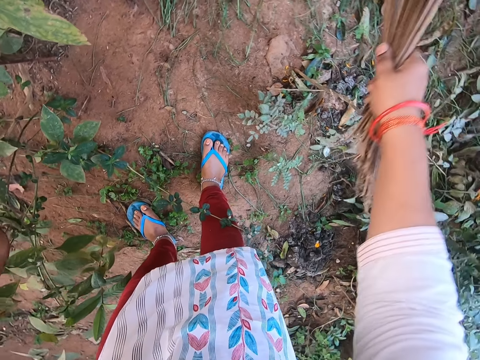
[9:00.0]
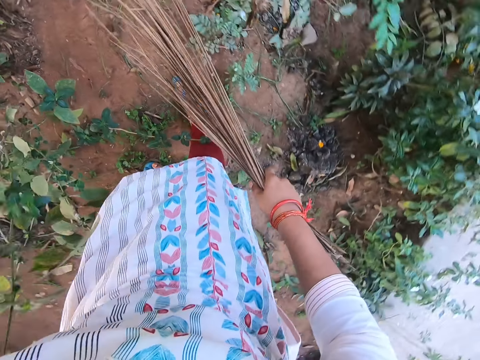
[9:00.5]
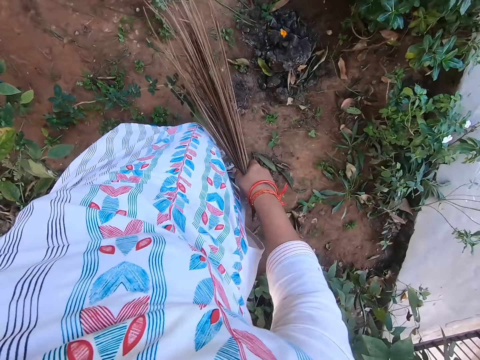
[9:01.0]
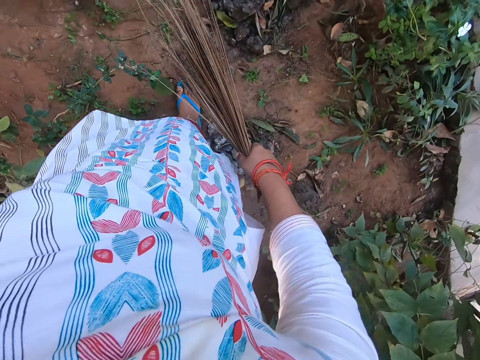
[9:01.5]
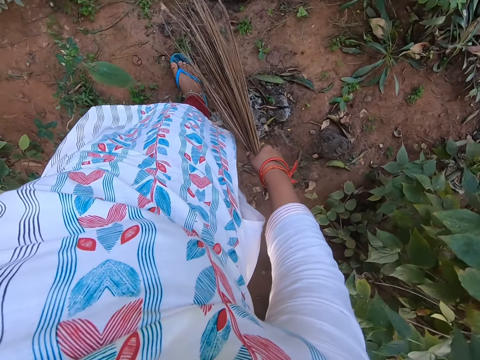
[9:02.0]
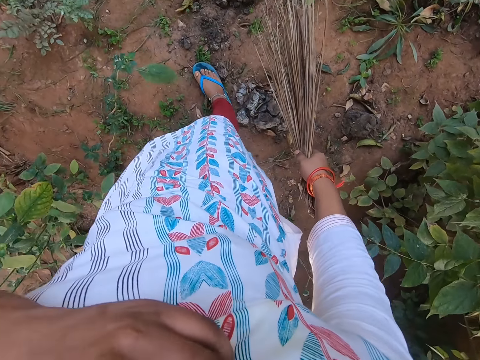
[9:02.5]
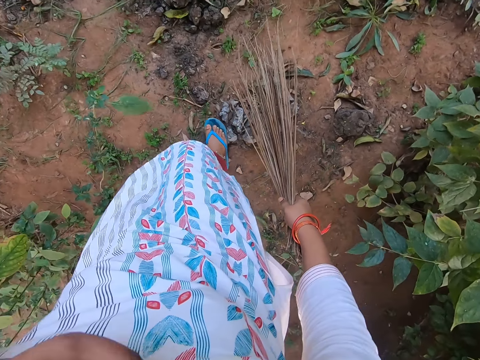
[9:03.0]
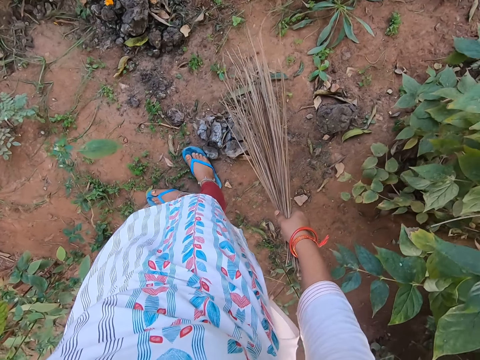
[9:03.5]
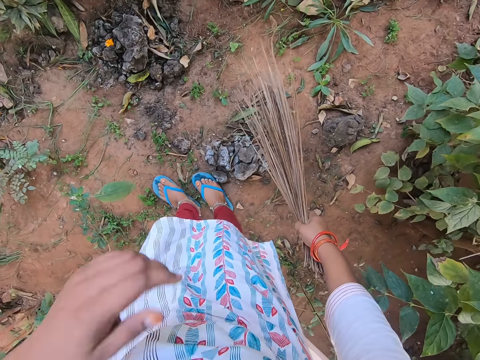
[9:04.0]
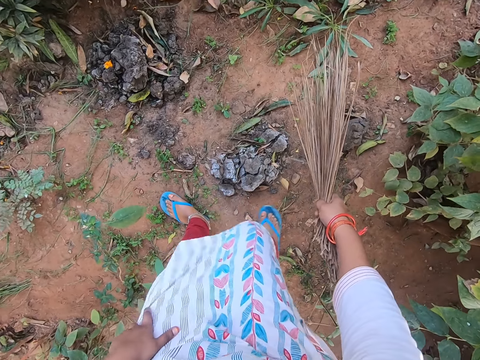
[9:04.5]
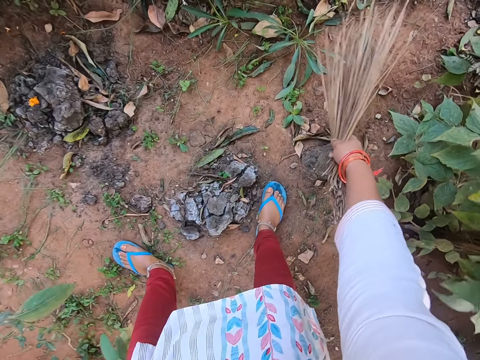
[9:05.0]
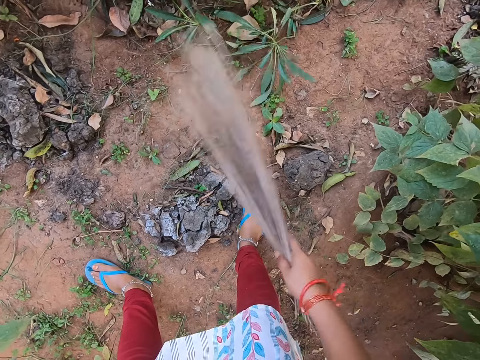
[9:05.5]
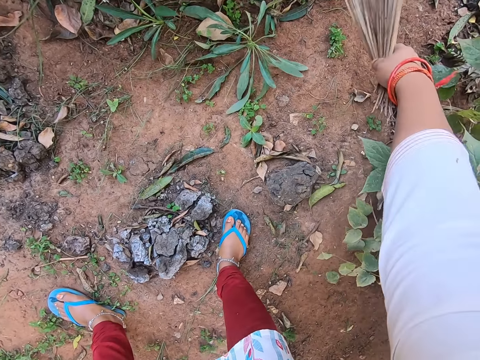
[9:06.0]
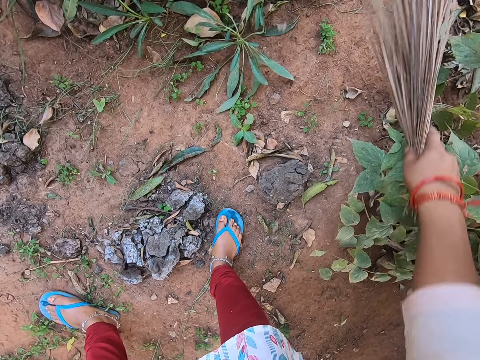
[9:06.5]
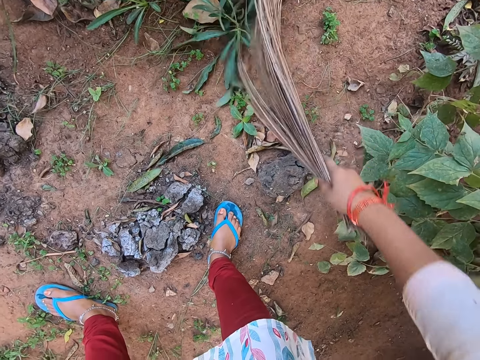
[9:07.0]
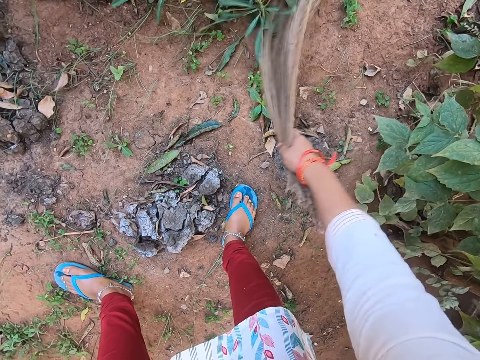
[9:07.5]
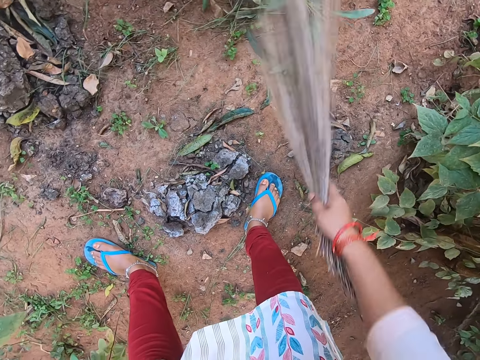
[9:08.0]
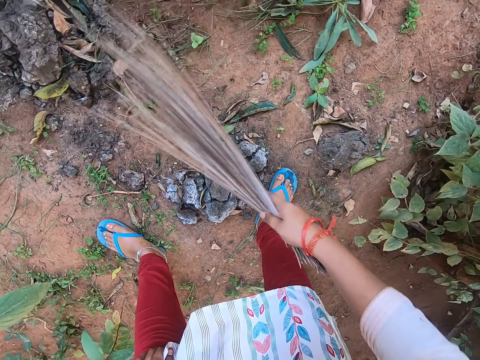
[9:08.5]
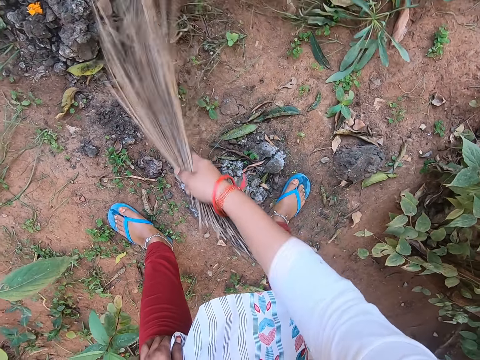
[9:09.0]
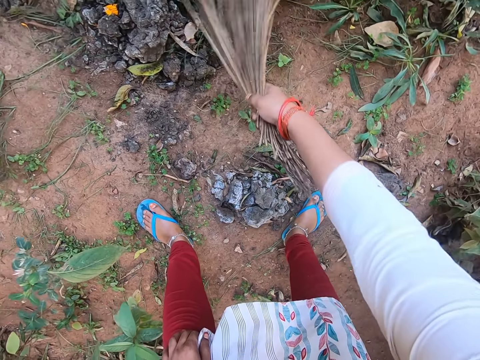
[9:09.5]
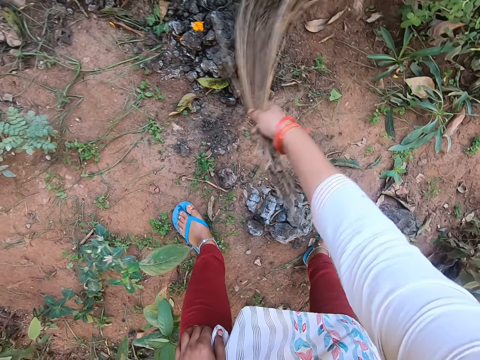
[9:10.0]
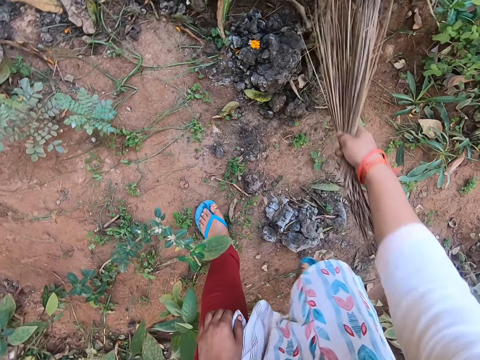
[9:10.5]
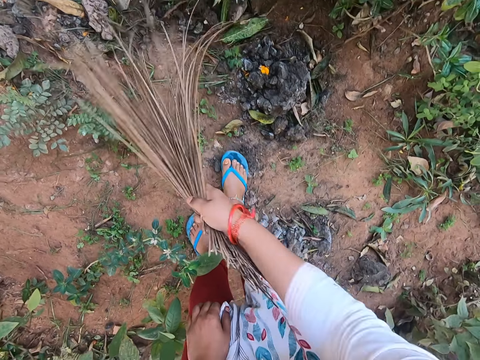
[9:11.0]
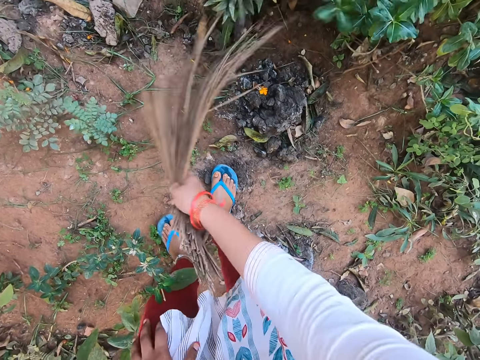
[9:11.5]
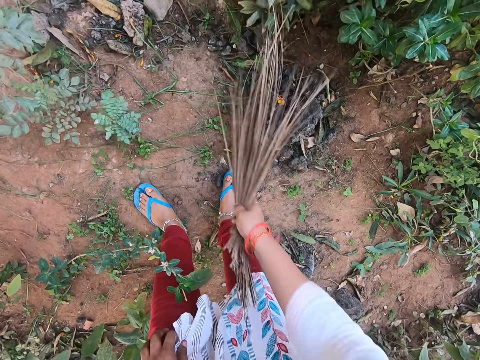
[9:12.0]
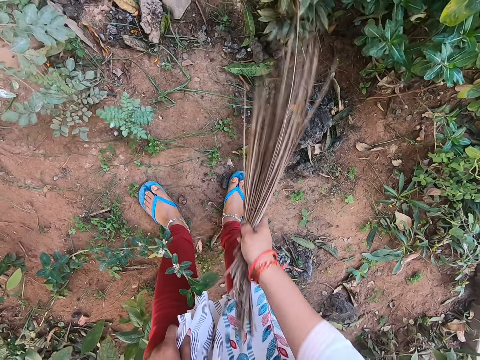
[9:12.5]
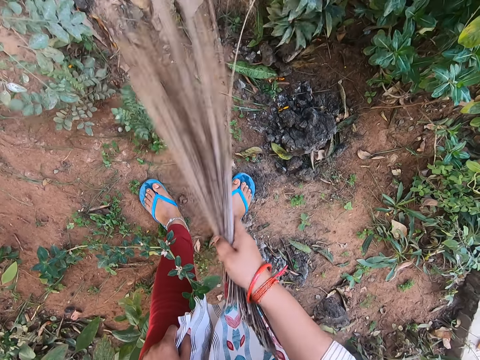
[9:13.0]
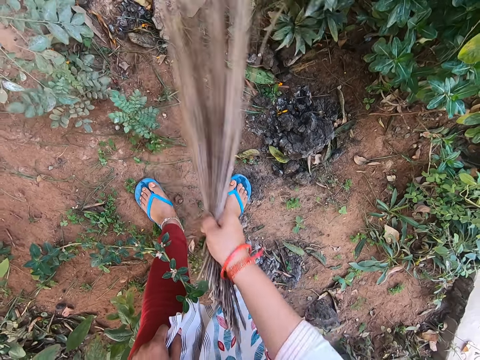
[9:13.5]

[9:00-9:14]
The camera wearer touches her cloth with her left hand. She sweeps the floor with the broom in her right hand.

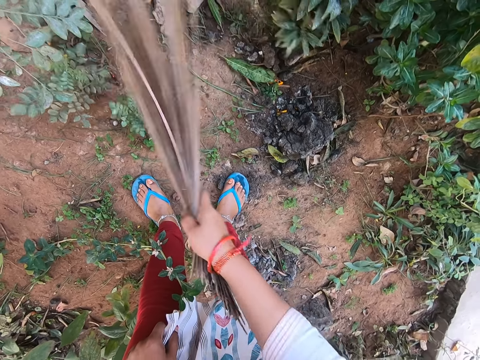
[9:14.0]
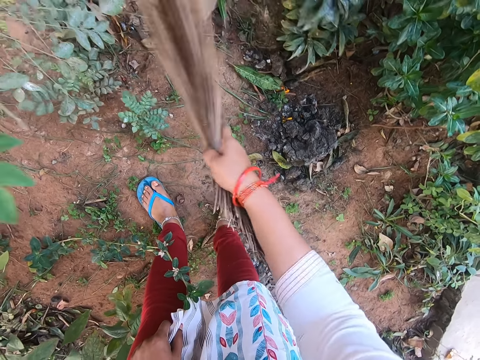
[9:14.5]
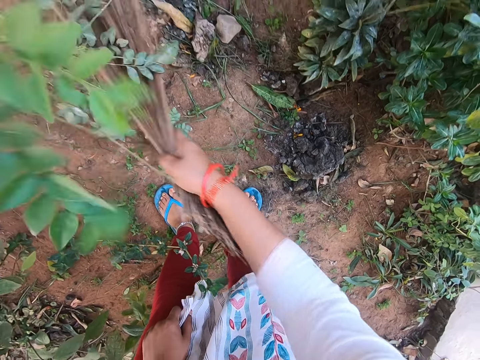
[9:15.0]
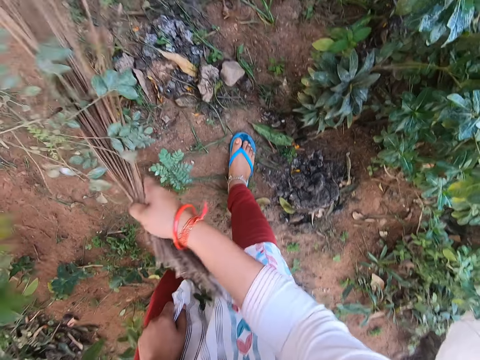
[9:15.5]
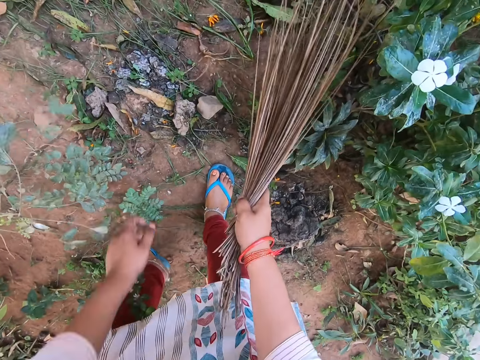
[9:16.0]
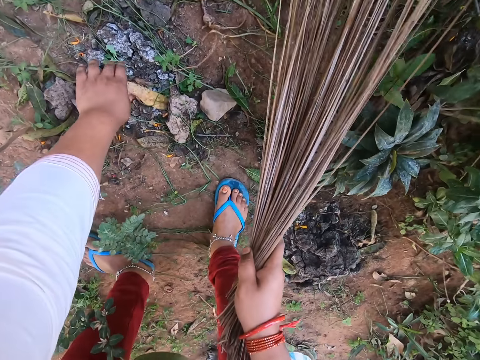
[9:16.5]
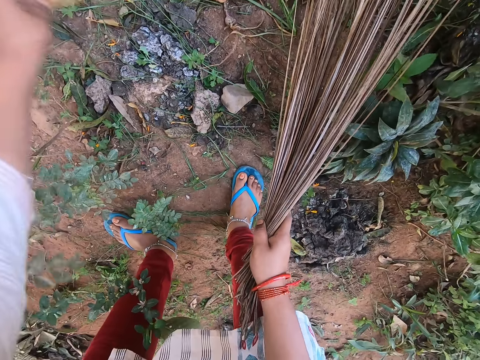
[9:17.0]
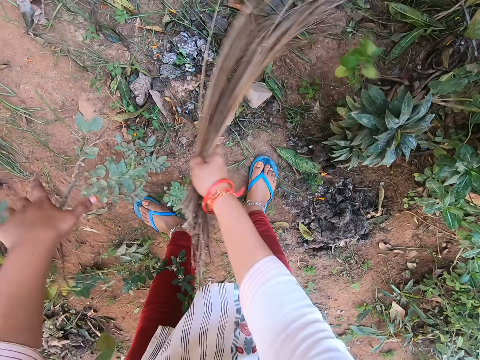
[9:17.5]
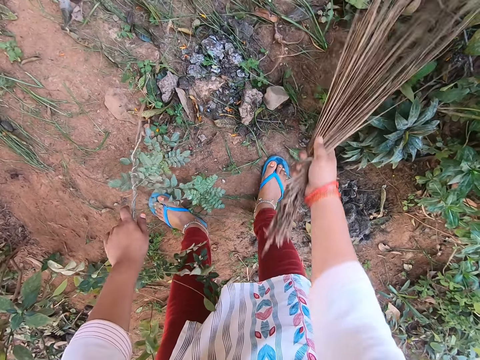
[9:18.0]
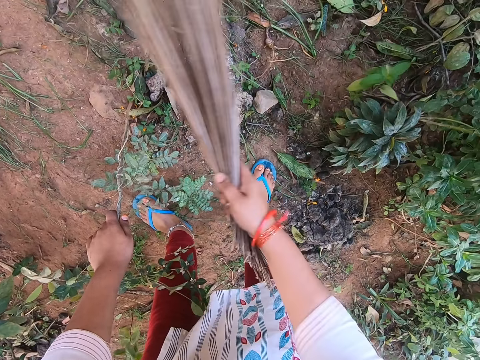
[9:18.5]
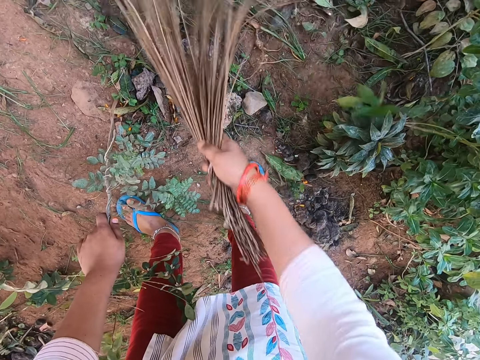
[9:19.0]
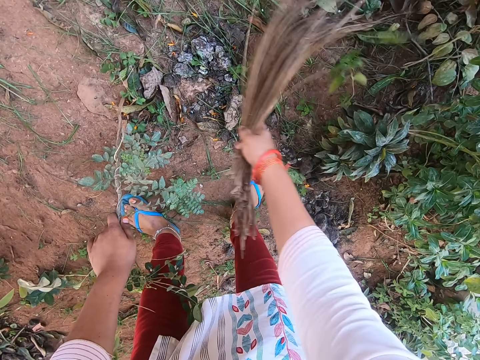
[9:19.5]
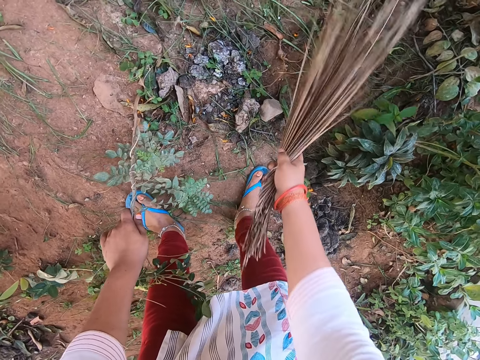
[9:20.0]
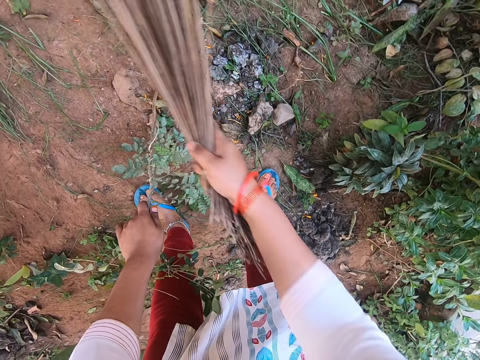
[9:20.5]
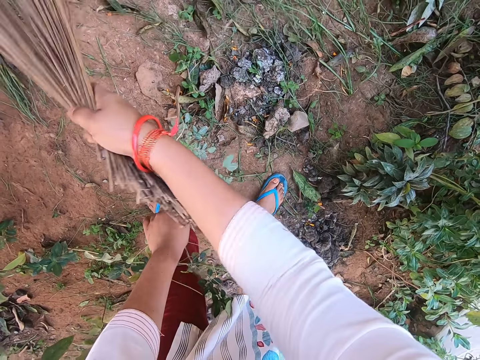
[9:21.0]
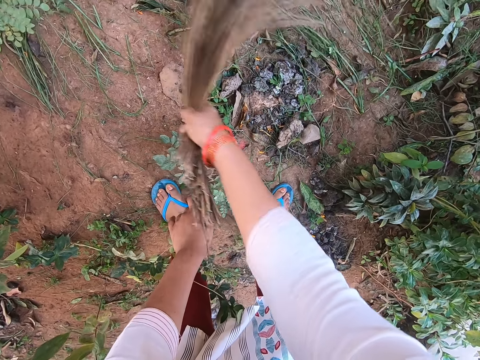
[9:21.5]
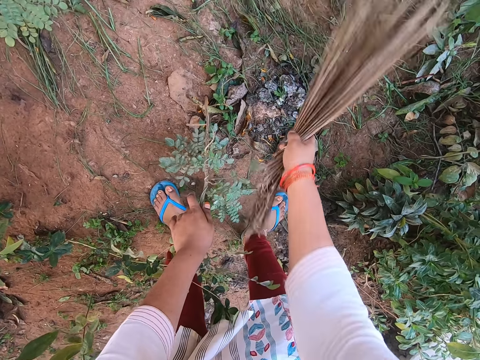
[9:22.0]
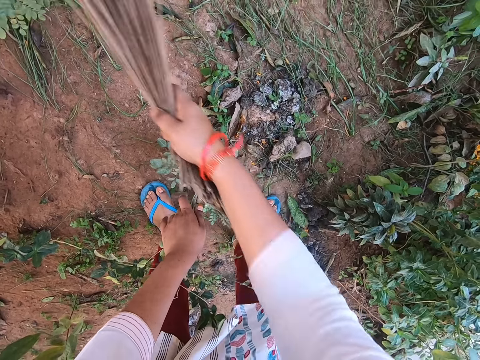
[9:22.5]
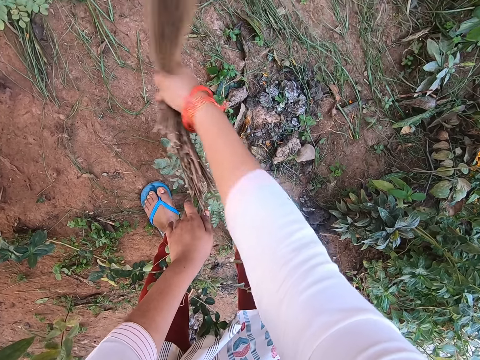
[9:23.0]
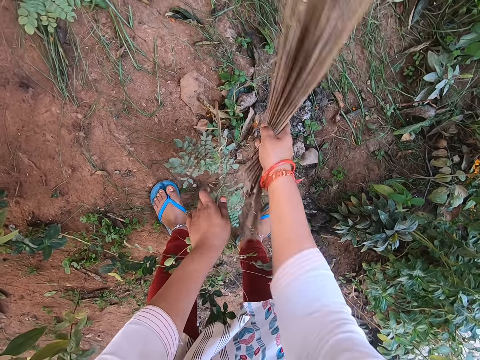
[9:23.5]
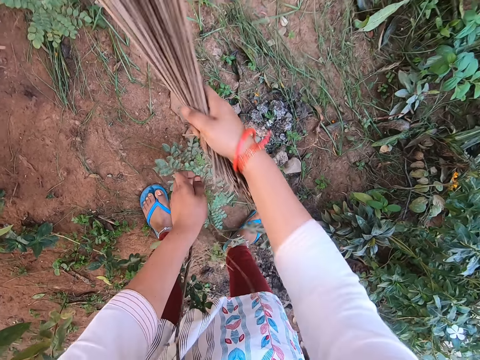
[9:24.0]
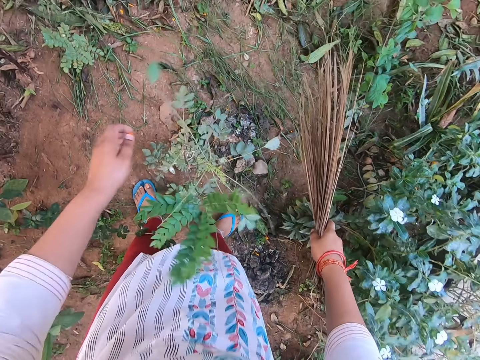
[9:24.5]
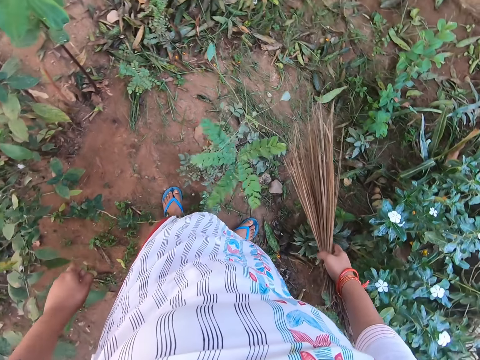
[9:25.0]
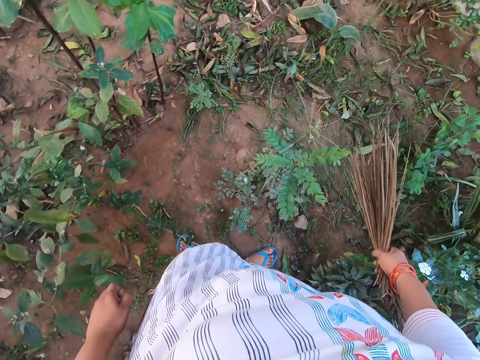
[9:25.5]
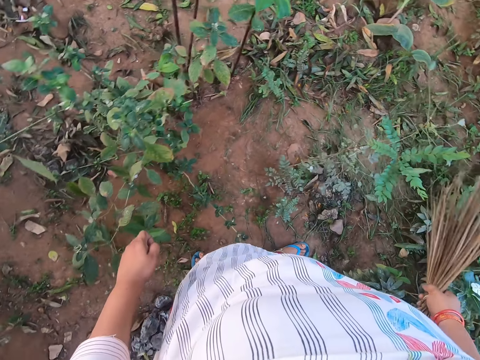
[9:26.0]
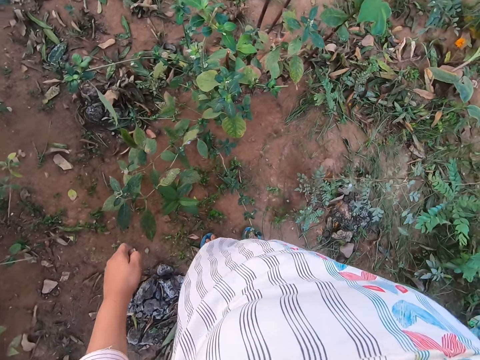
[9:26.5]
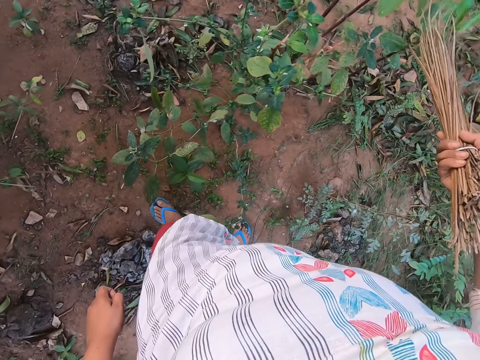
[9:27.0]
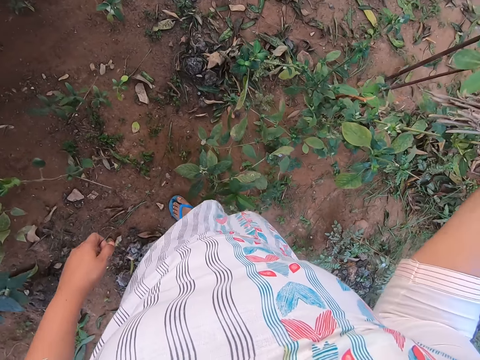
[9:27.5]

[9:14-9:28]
The camera wearer takes a leaf from the ground with her left hand. She throws the leaf on the ground with her left hand. She sweeps the ground with the broom in her right hand. She bends a plant on the ground with her left hand. She holds the plant. She stands upright and releases the plant.
